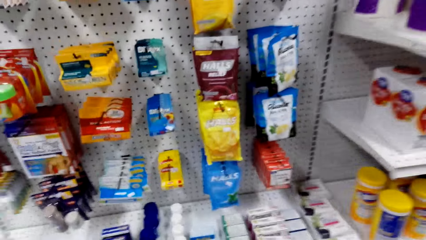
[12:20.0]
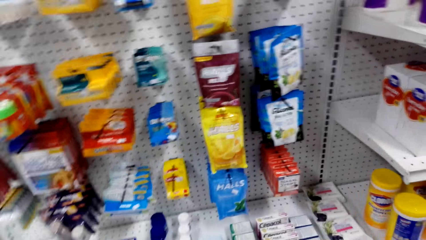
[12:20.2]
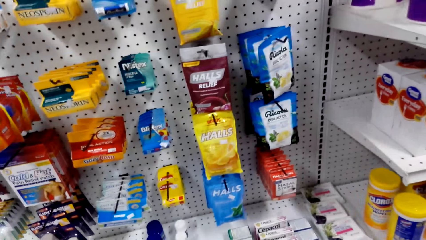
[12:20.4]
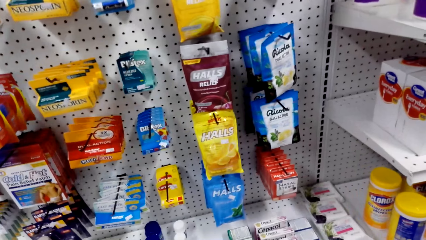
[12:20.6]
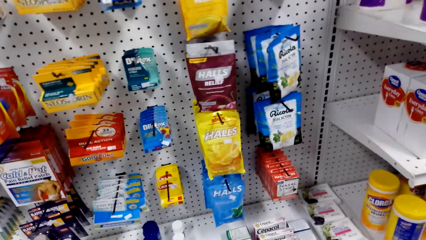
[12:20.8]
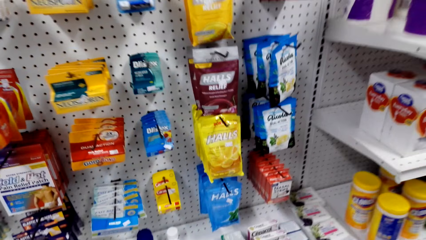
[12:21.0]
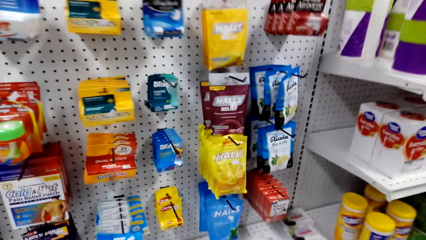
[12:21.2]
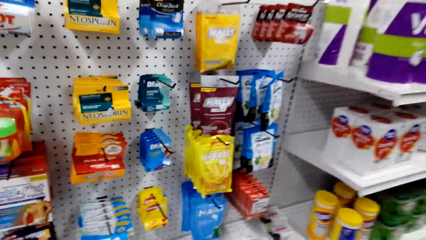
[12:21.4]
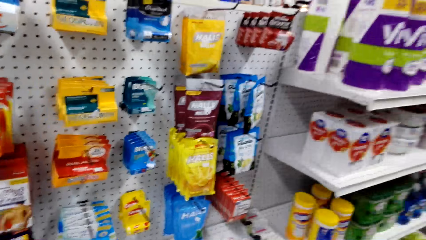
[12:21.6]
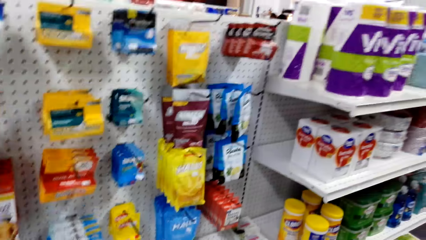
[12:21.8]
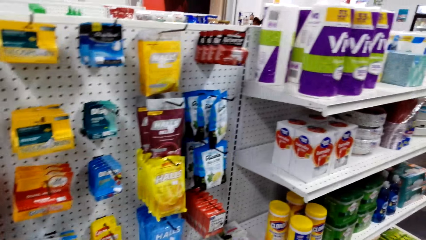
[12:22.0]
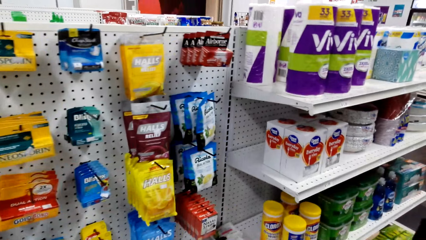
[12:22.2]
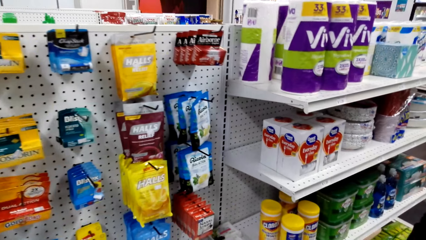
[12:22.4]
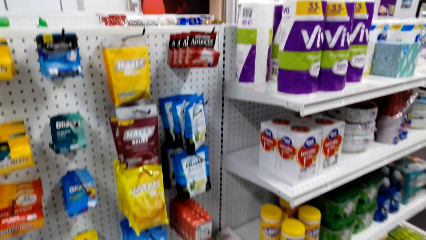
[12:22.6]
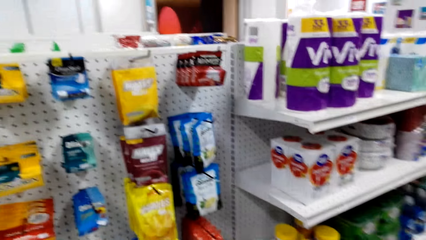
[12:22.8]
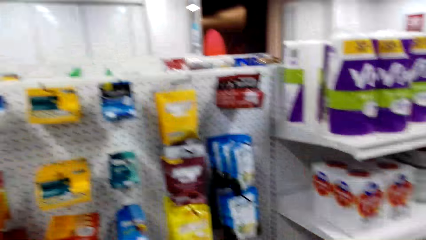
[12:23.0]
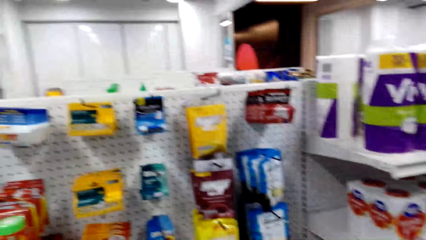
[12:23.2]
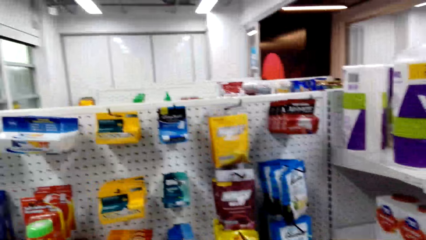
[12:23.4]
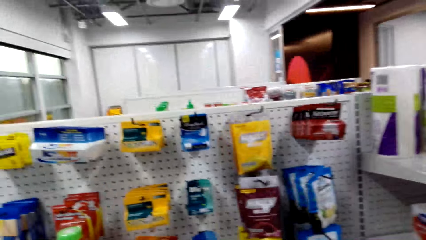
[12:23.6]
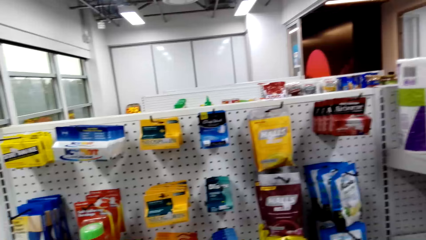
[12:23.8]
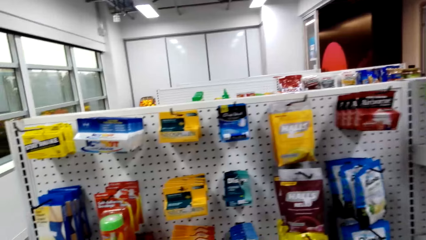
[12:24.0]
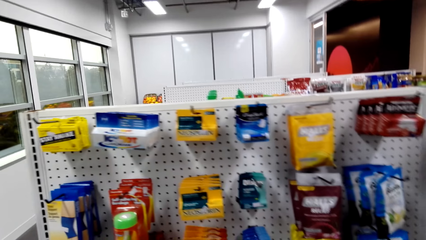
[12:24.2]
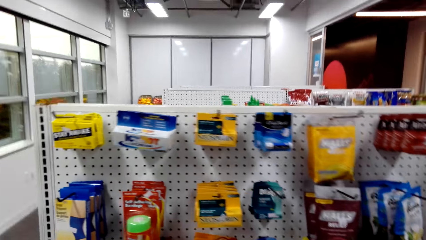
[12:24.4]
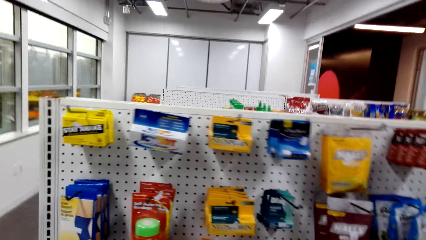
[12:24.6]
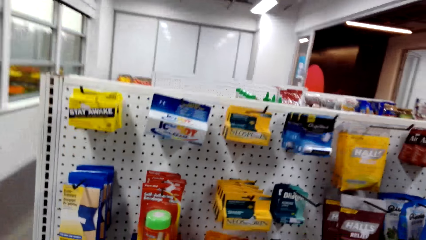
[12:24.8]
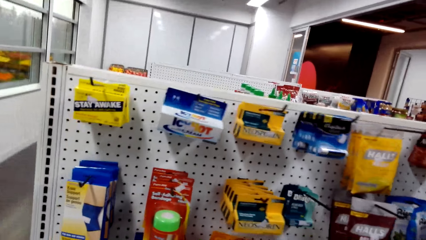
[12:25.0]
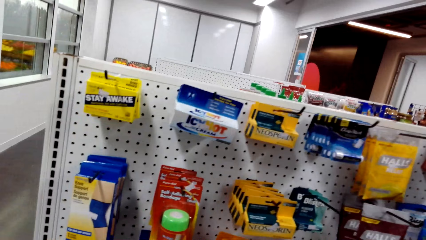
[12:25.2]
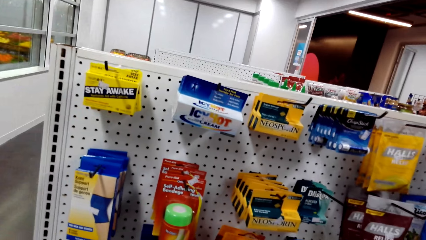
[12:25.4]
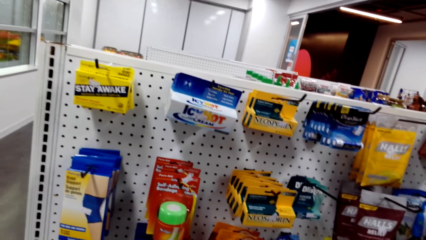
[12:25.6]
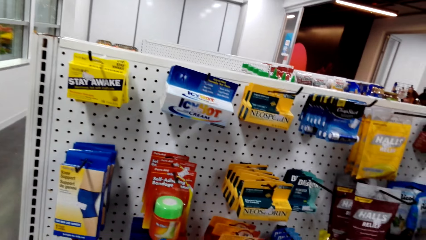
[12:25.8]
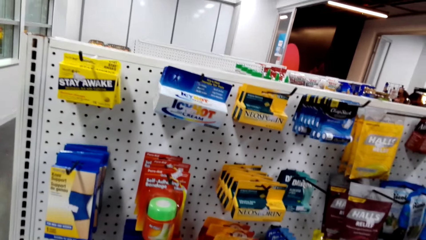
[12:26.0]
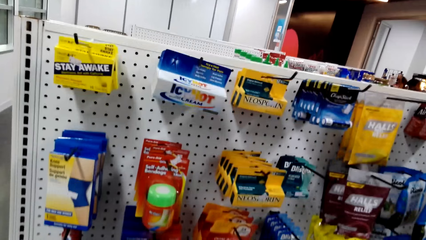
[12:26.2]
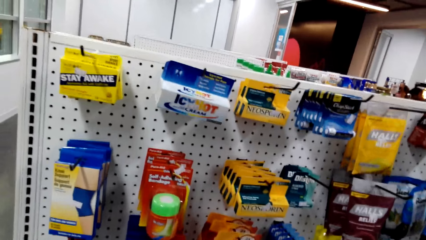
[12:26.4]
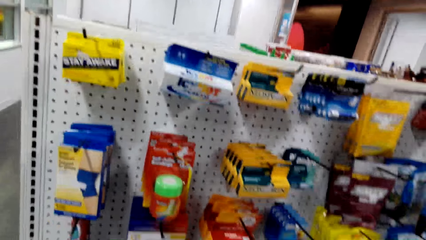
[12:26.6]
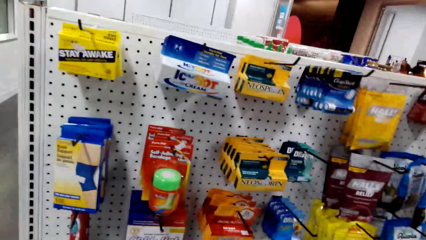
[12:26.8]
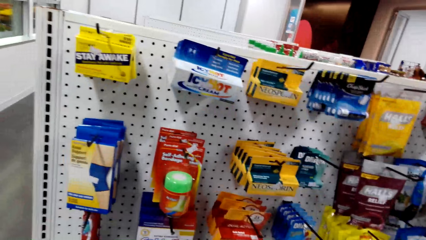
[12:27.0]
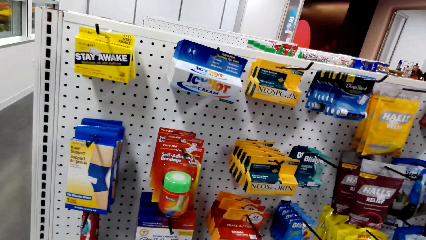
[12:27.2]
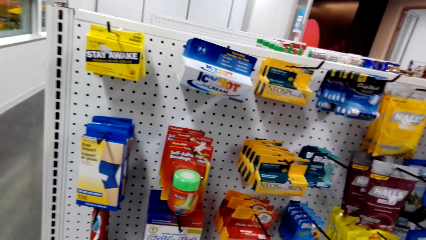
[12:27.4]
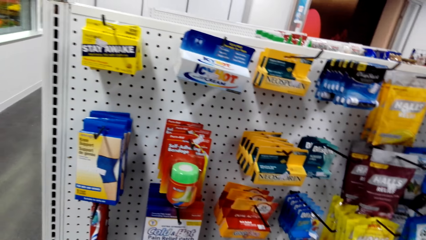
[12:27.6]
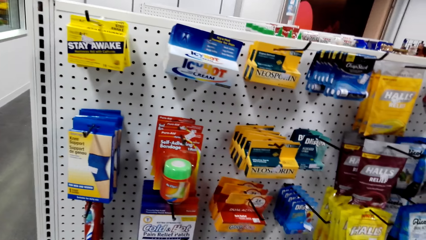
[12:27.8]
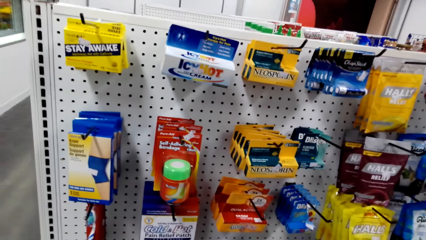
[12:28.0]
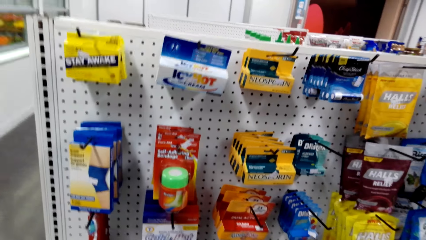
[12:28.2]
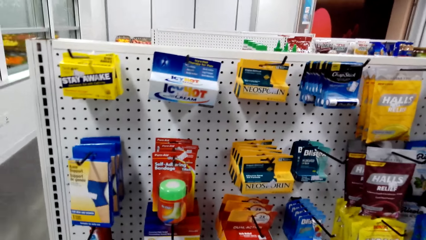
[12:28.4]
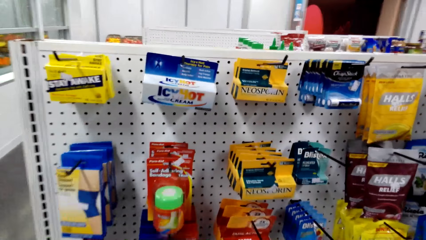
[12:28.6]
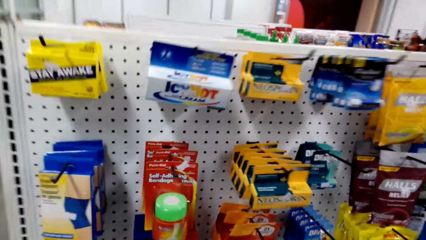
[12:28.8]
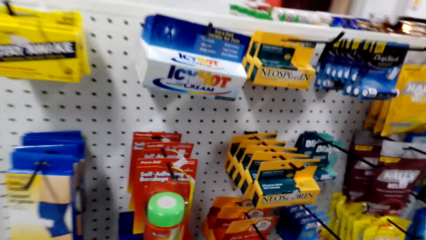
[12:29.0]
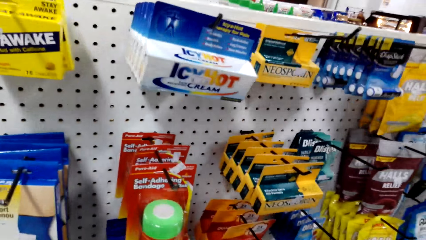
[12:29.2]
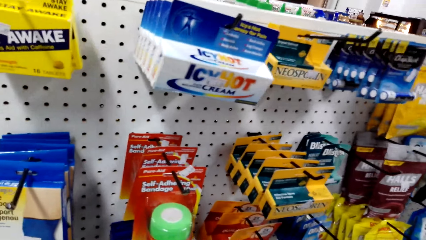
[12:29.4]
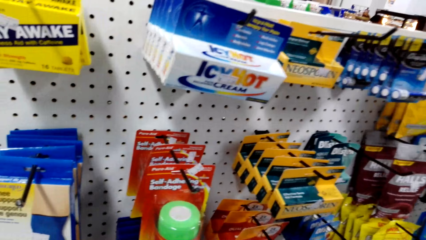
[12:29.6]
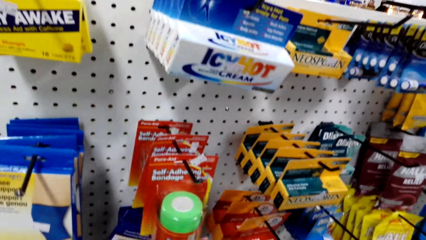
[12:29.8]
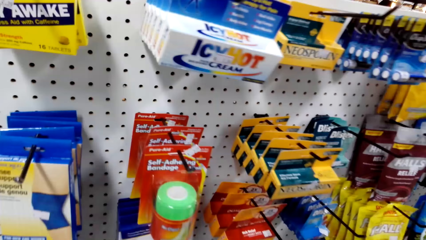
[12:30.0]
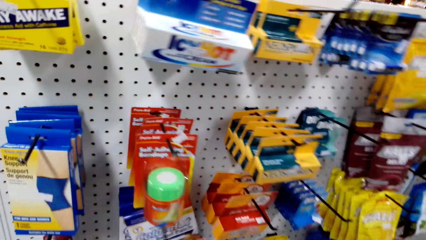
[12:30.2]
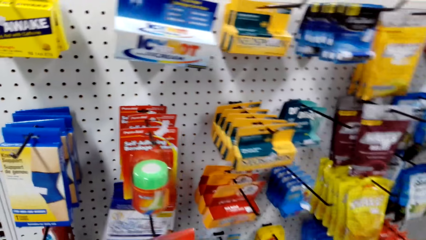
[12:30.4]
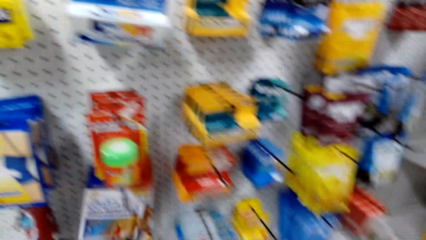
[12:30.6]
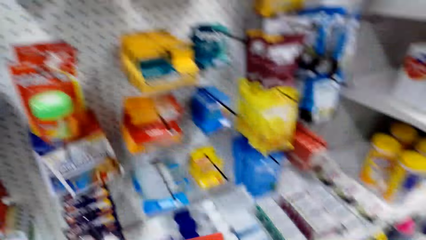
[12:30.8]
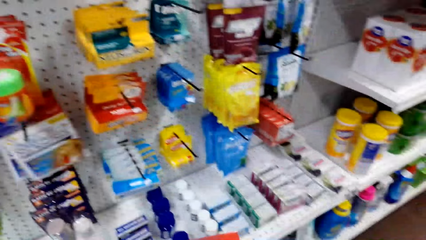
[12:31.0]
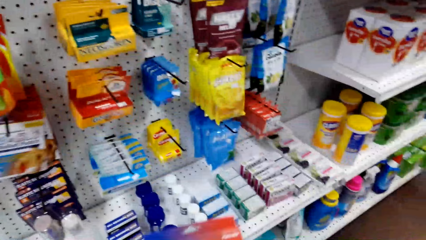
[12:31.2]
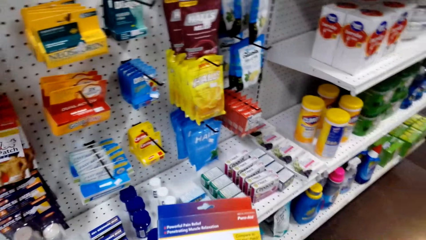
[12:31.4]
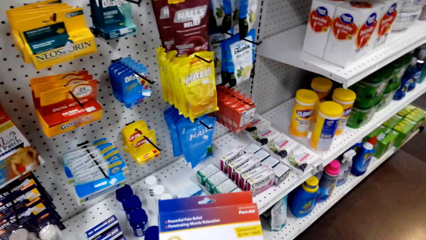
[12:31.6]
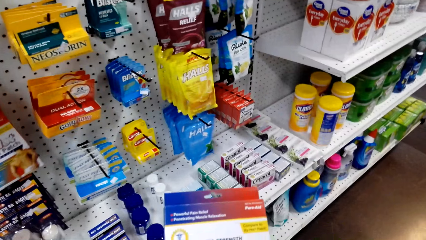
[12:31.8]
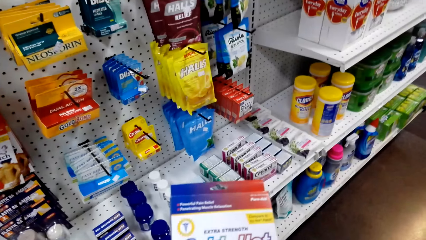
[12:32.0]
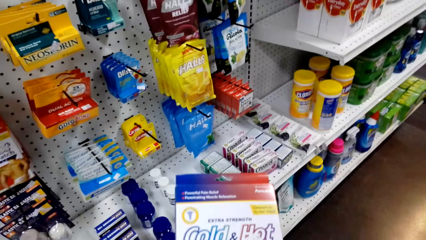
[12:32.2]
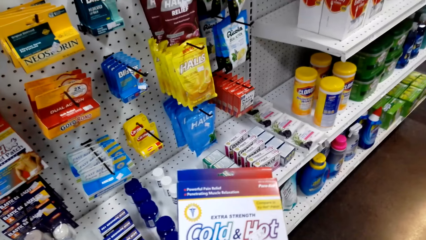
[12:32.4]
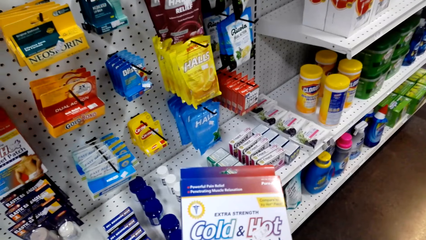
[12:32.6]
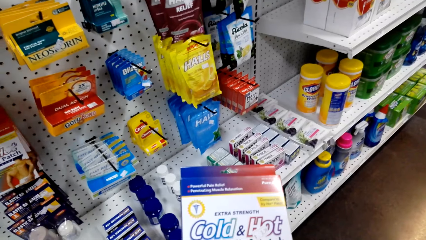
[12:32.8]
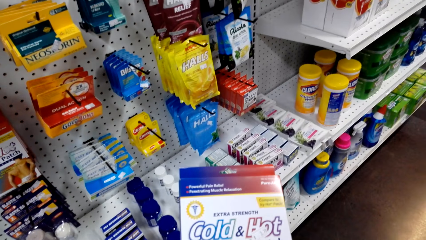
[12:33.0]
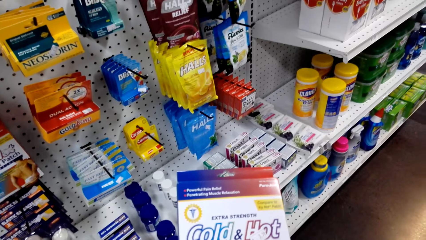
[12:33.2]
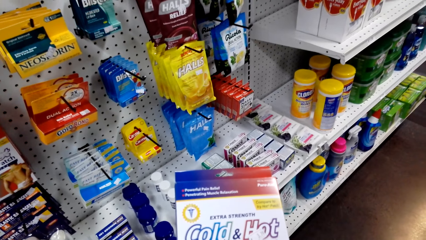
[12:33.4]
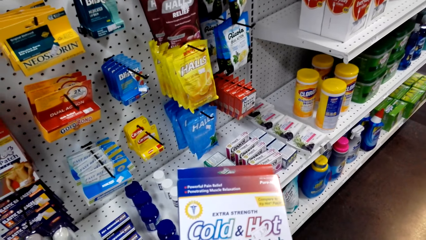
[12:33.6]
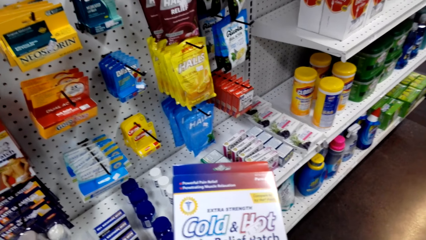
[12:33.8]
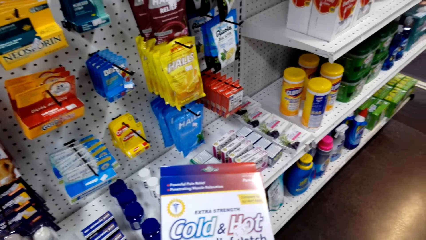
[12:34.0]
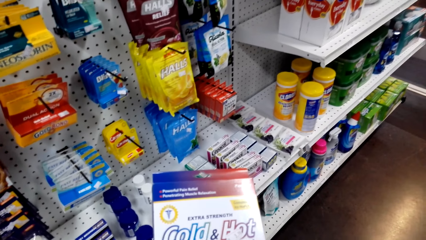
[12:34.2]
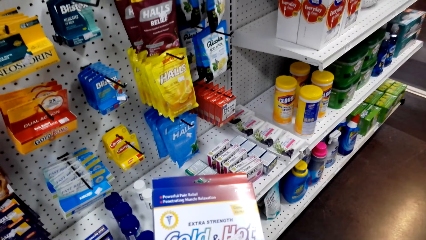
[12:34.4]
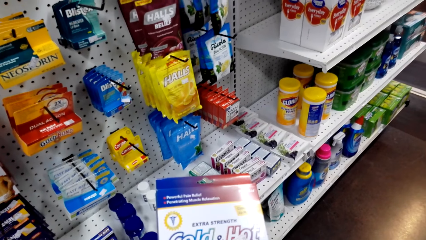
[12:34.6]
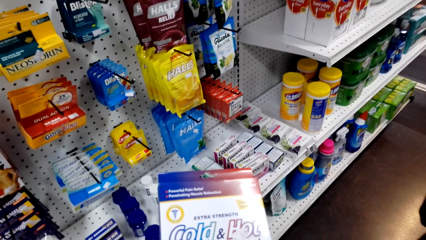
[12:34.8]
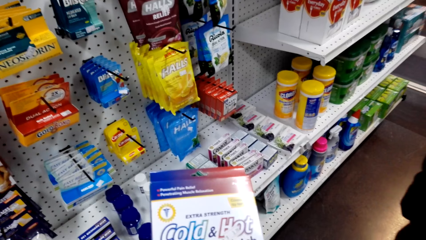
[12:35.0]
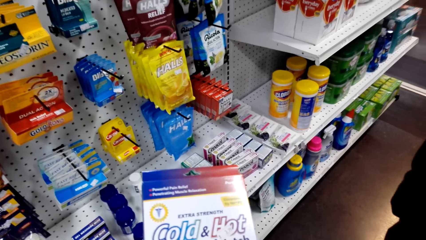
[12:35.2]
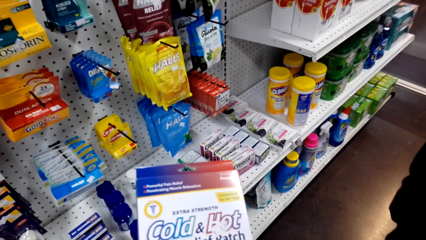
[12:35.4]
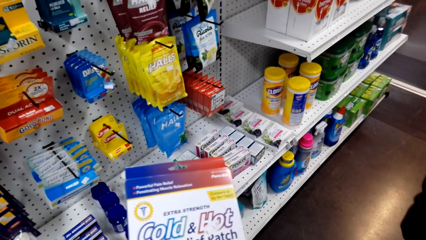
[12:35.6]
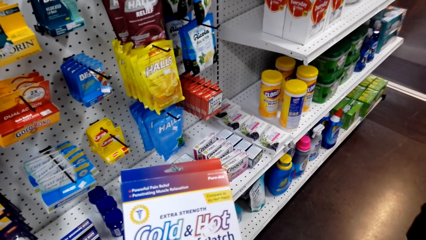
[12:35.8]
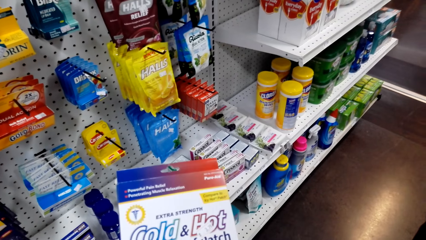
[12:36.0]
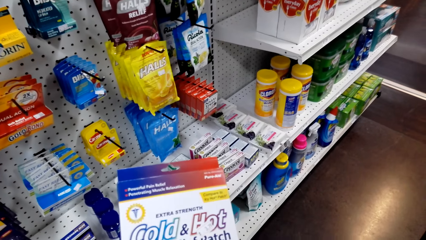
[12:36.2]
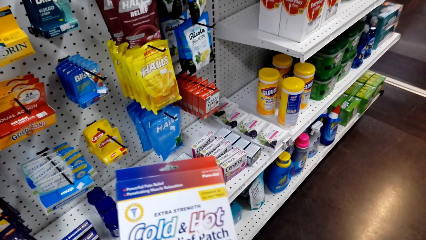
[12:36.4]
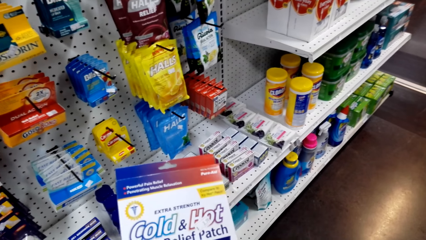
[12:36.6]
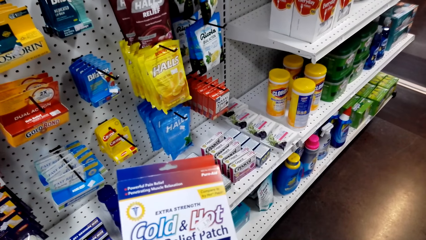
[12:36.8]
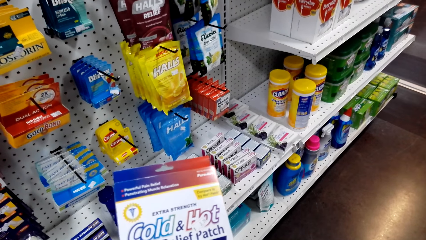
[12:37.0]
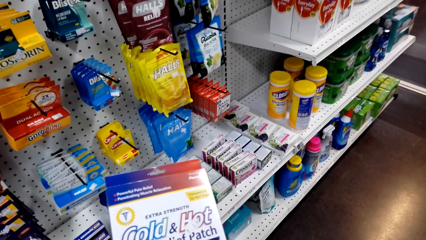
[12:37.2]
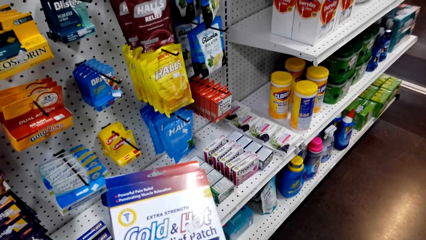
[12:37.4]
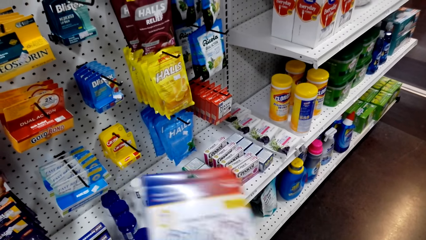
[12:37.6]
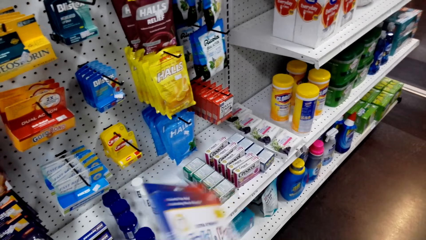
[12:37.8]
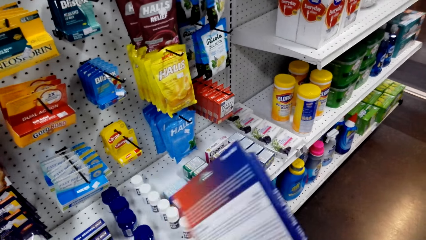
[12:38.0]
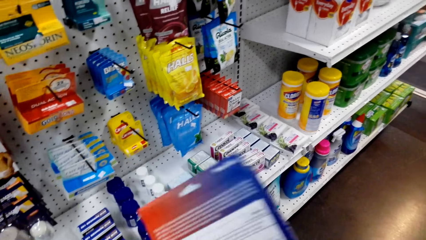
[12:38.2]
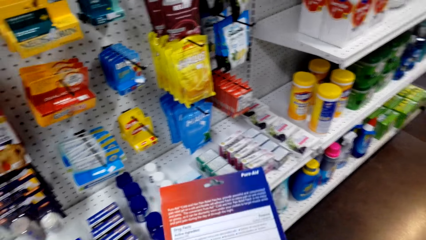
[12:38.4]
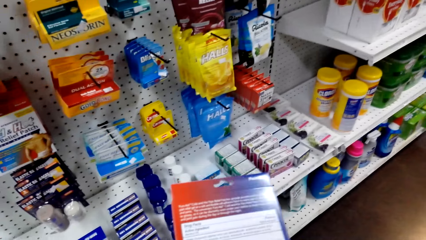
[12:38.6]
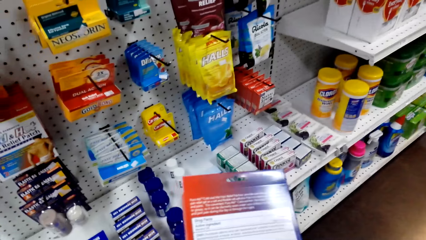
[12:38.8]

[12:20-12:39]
A woman talks to the camera wearer. The camera wearer stares at the shelf. They talk to the woman. They stare at the shelf. They inspect a carton.
